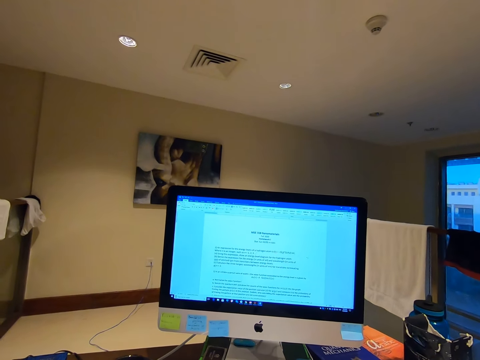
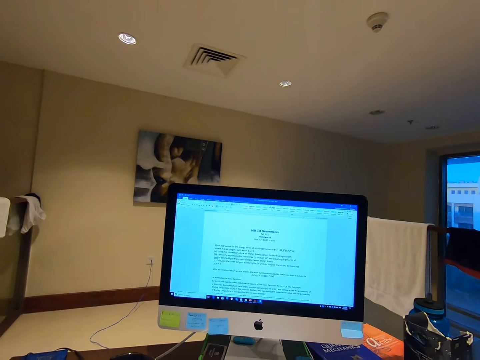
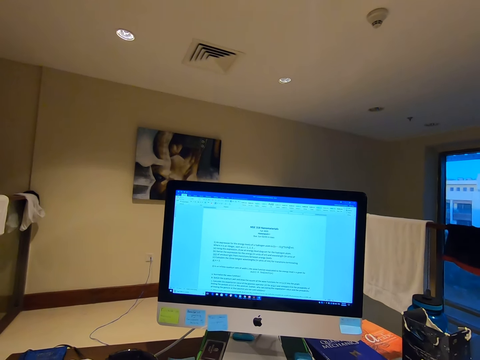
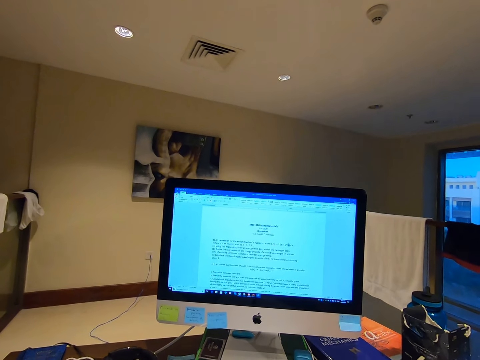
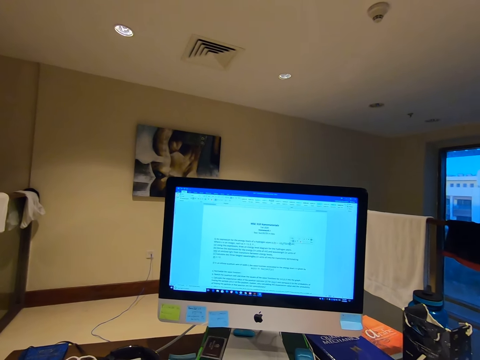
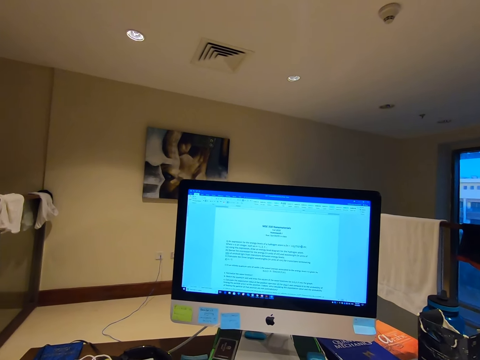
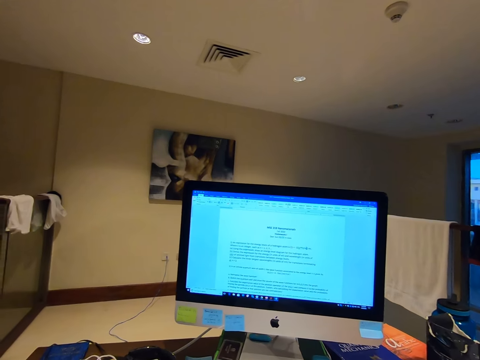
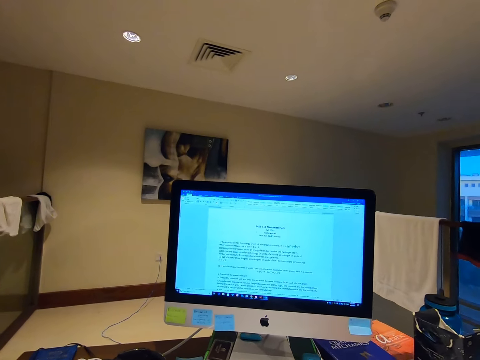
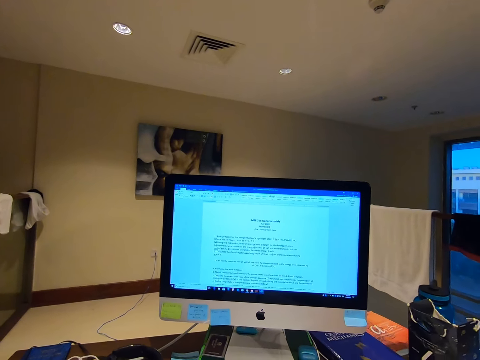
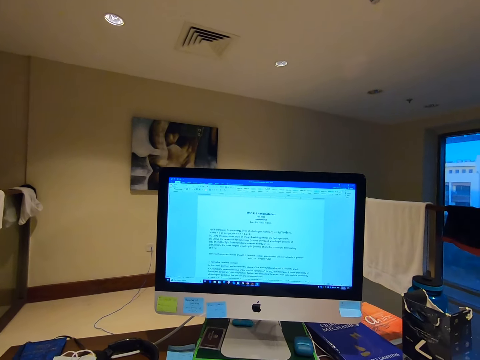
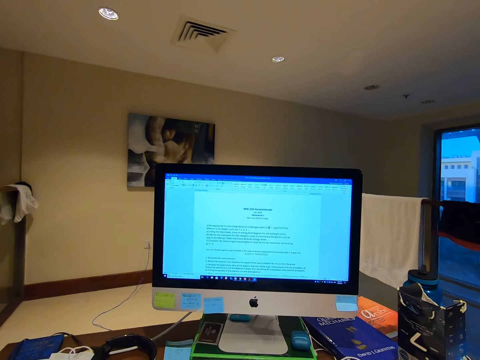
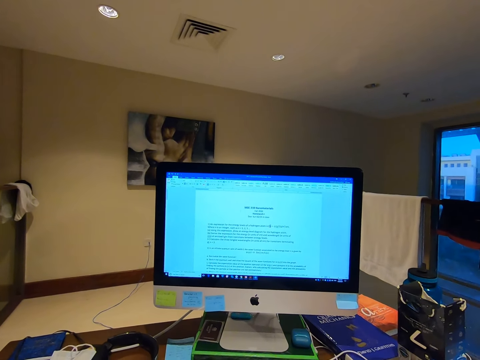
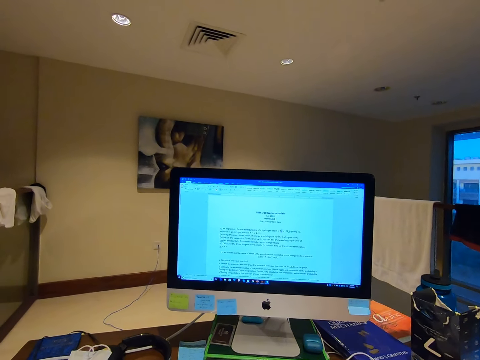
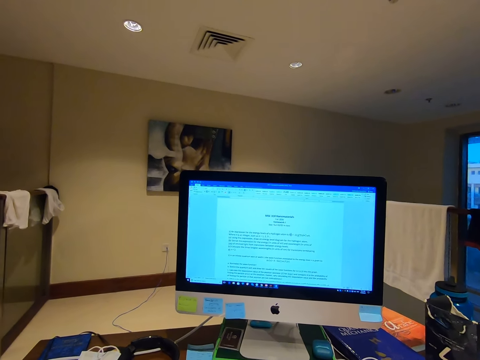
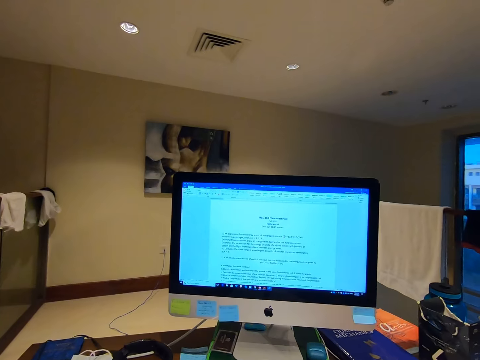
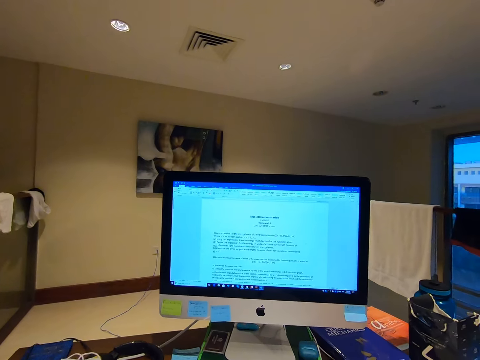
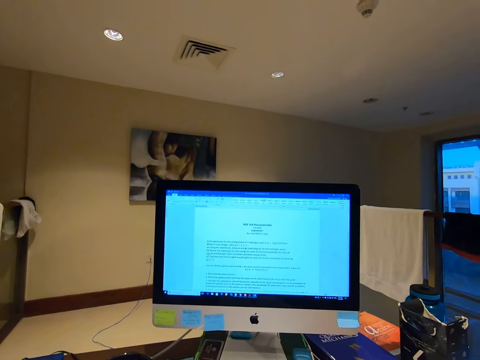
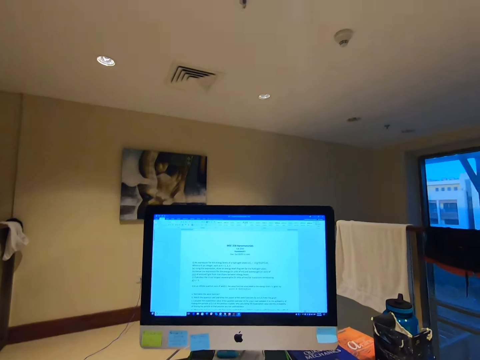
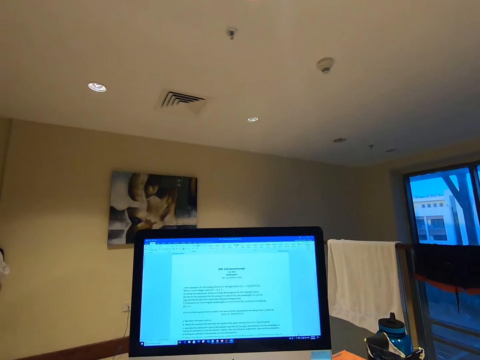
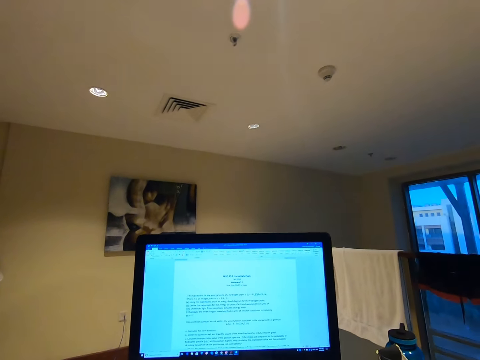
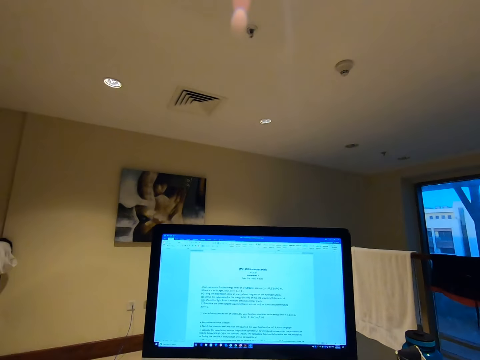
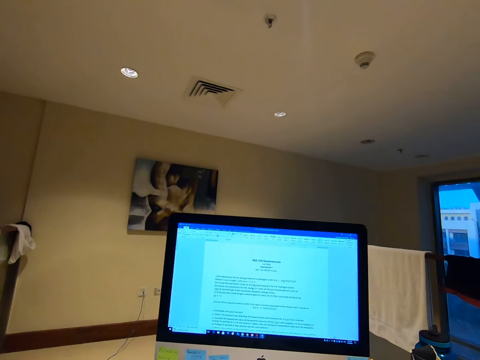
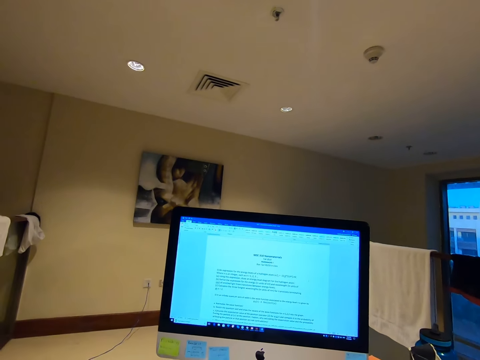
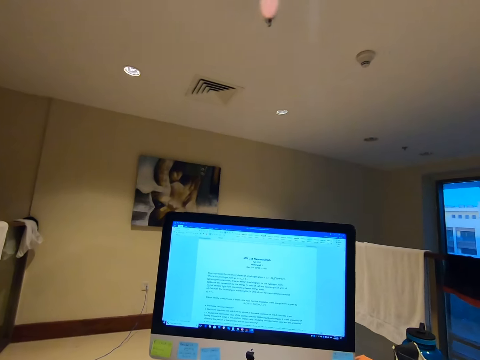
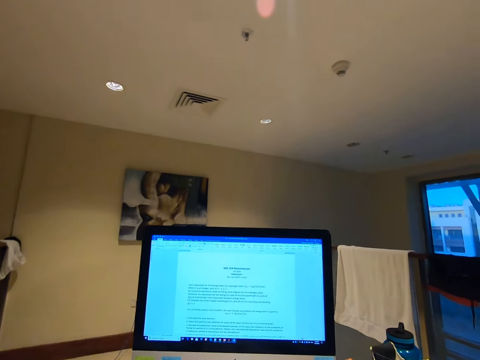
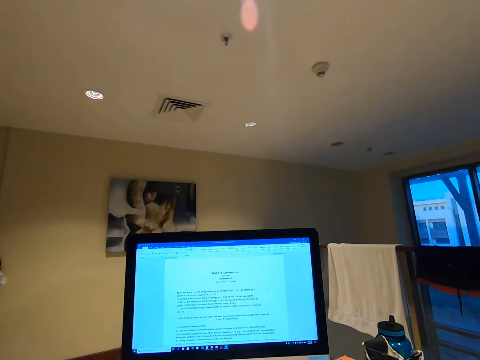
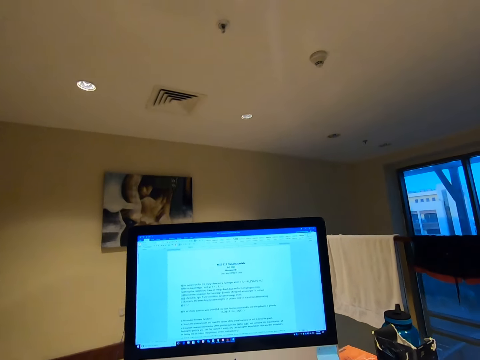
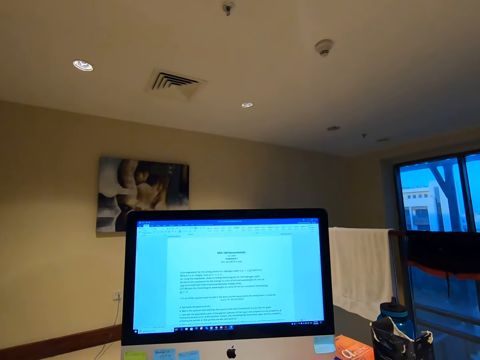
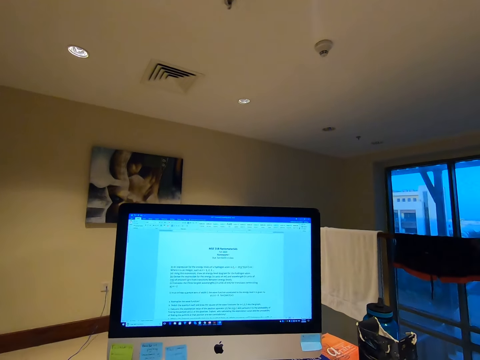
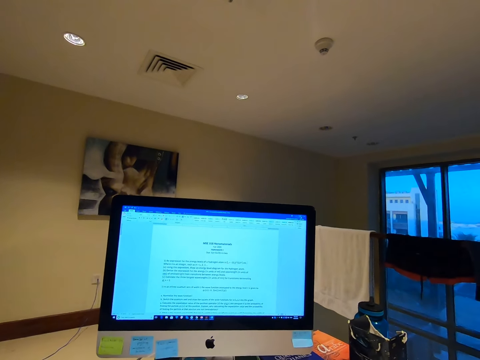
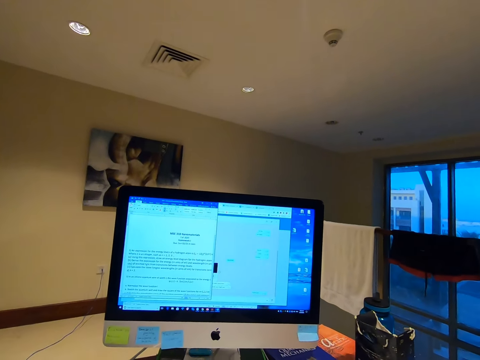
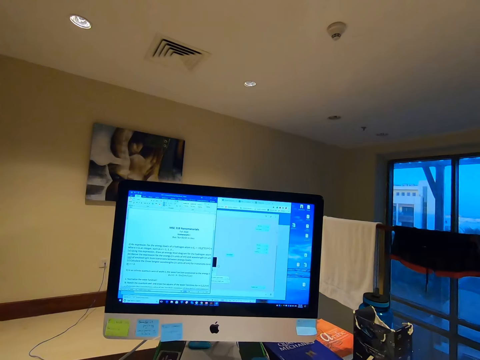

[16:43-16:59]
The camera wearer stares at the computer desk.

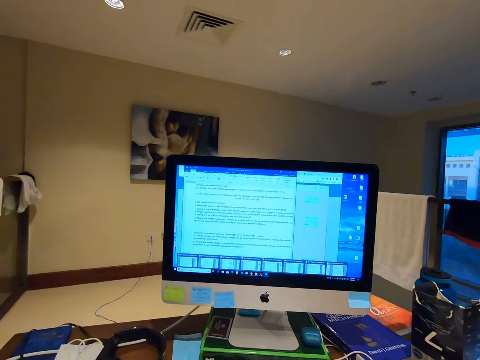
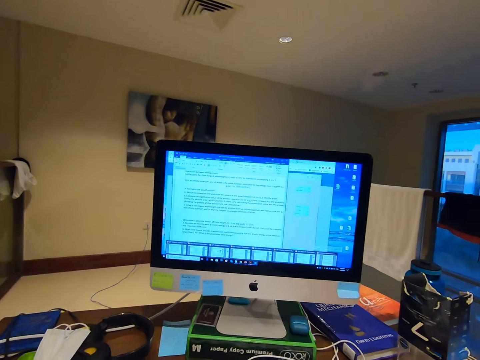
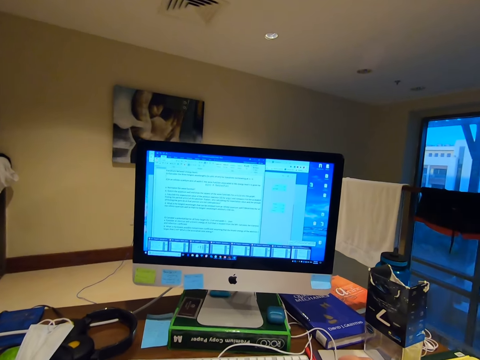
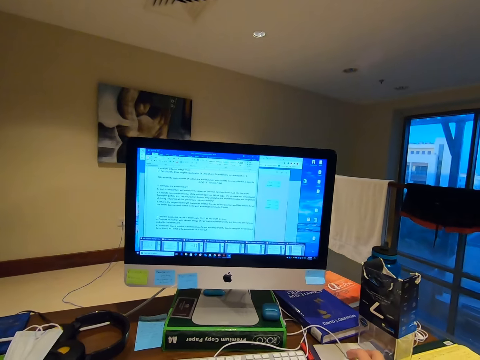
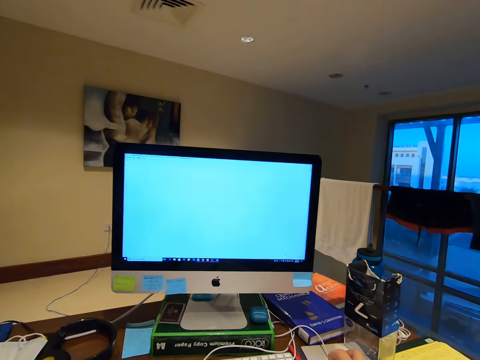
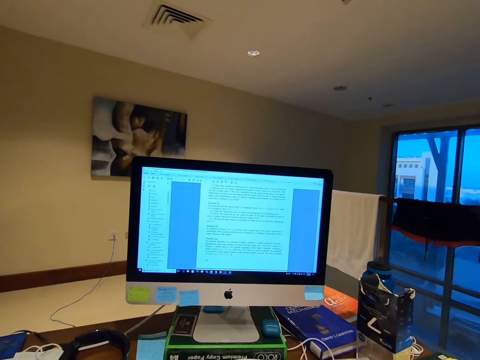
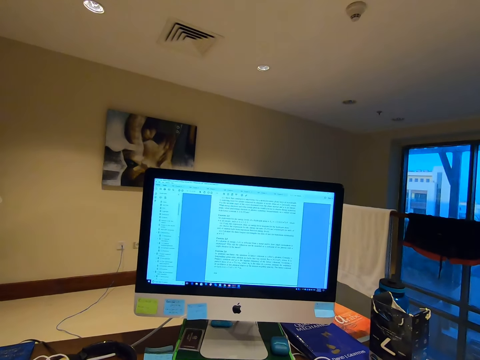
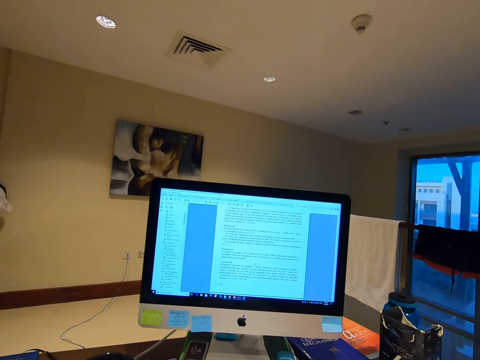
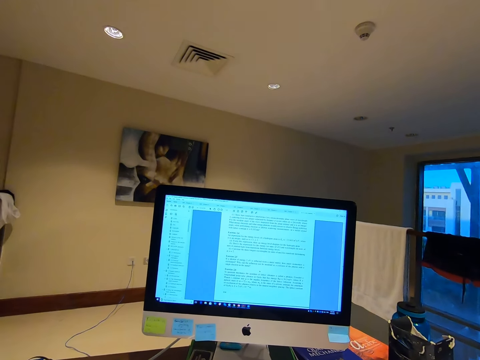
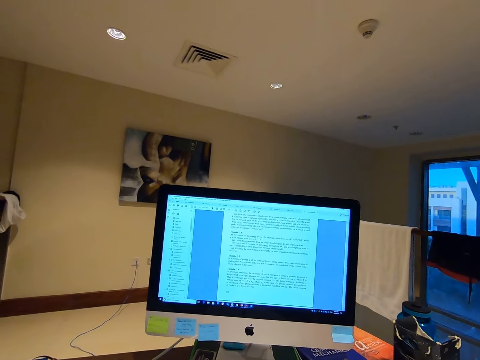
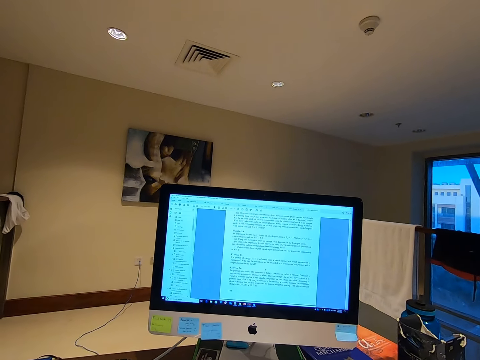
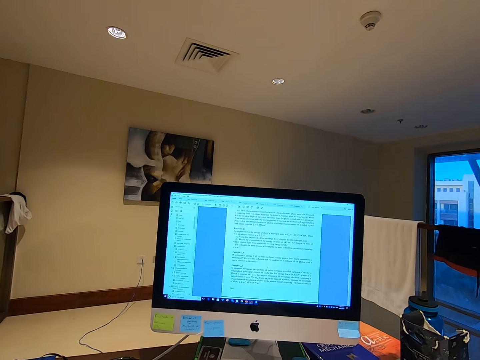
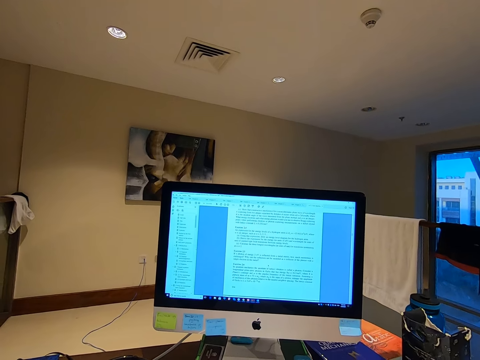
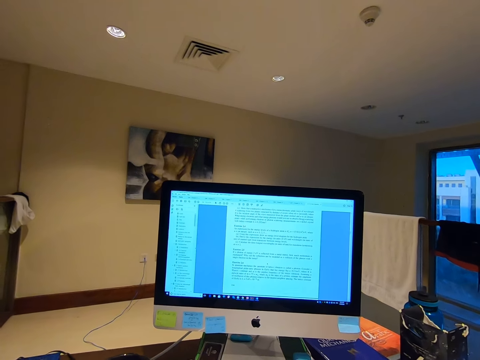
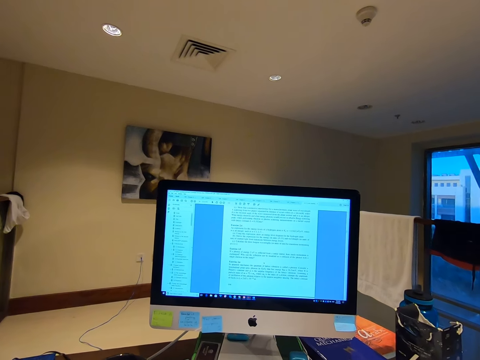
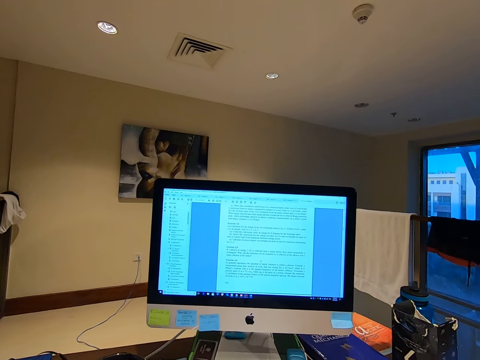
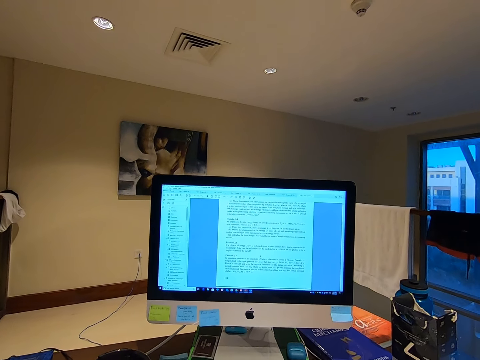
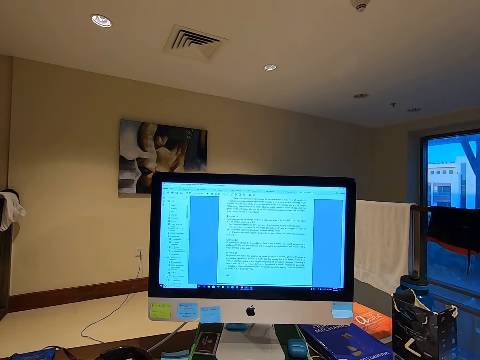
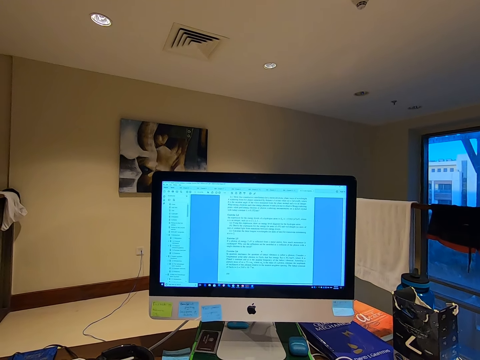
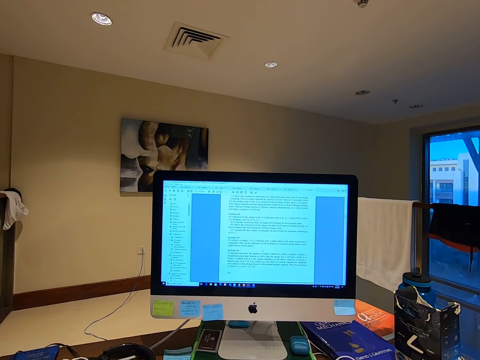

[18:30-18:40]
The camera wearer moves the mouse. They stare at the computer.
